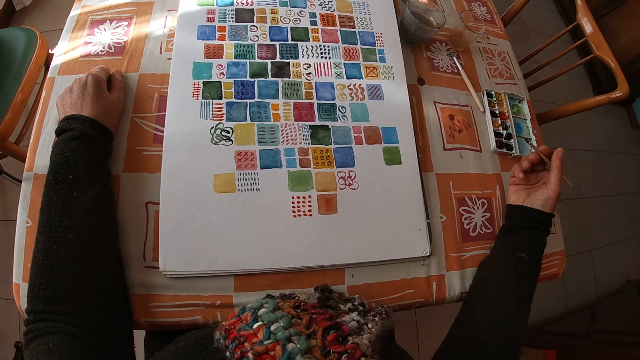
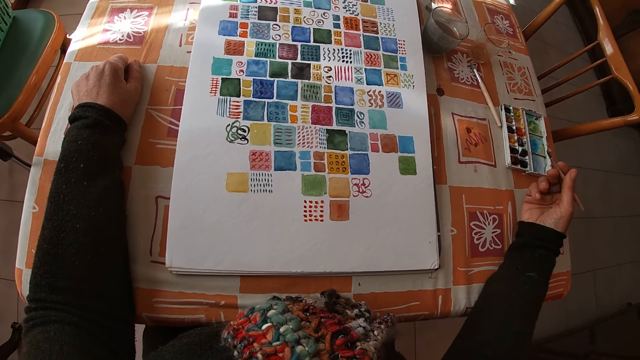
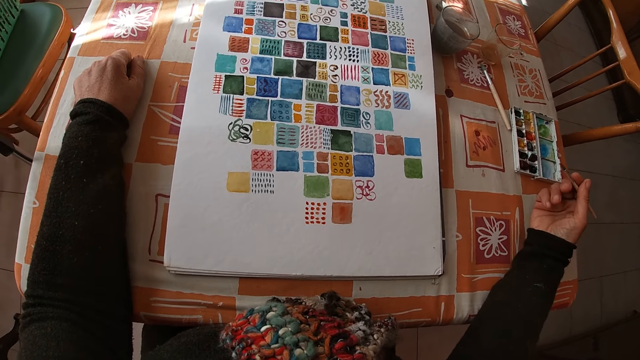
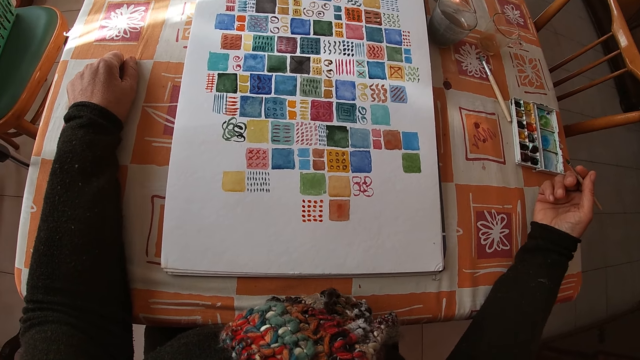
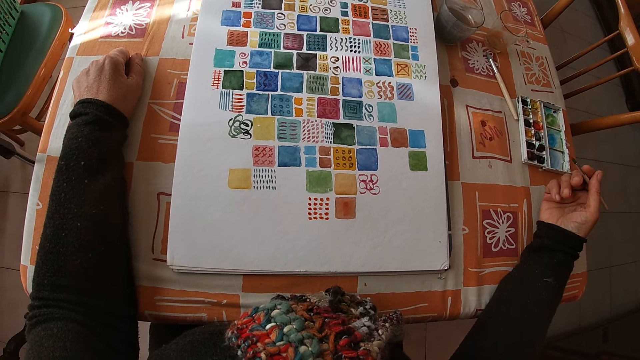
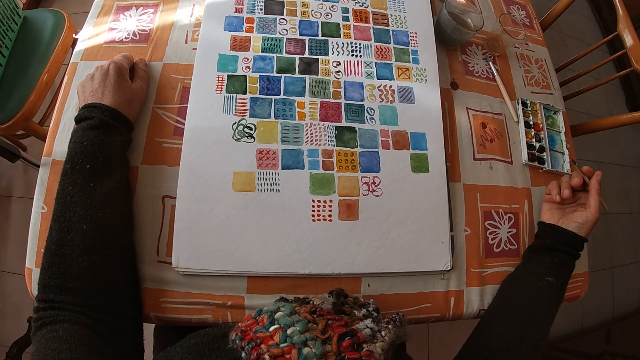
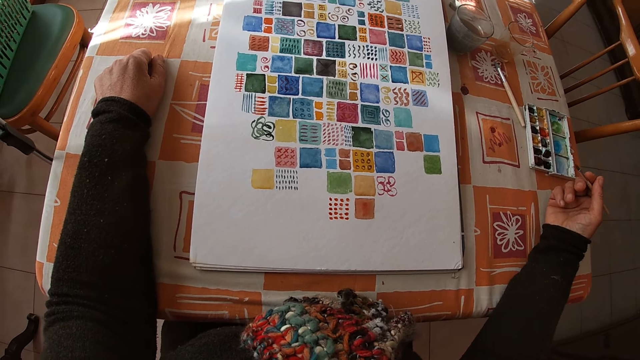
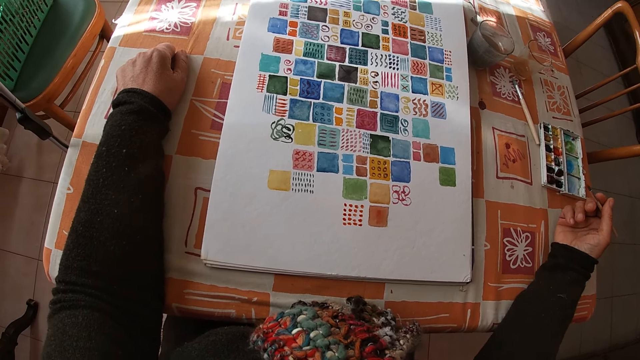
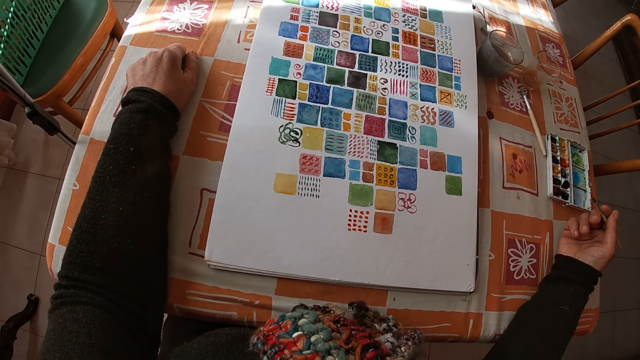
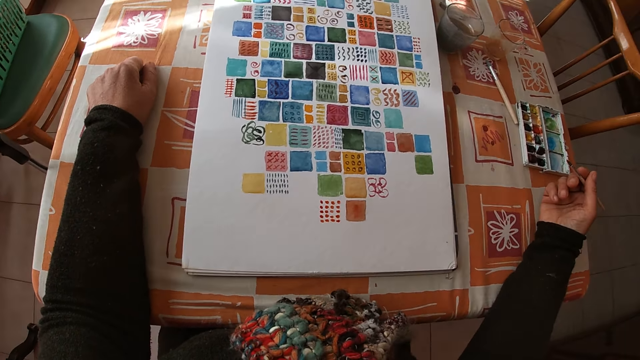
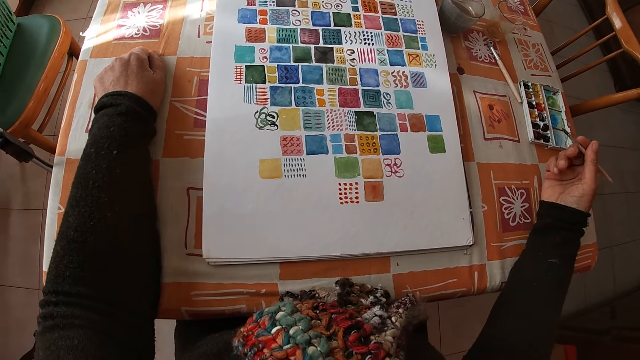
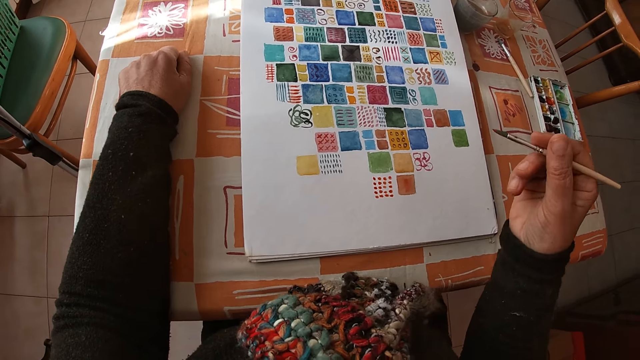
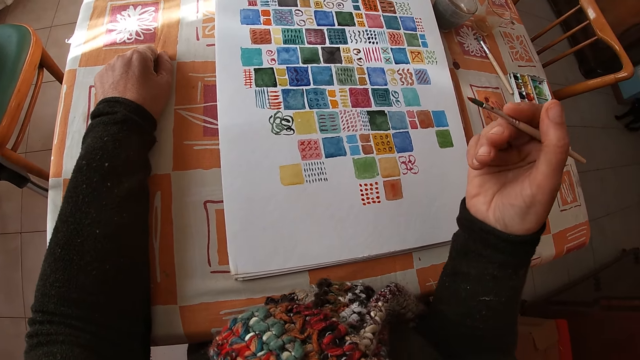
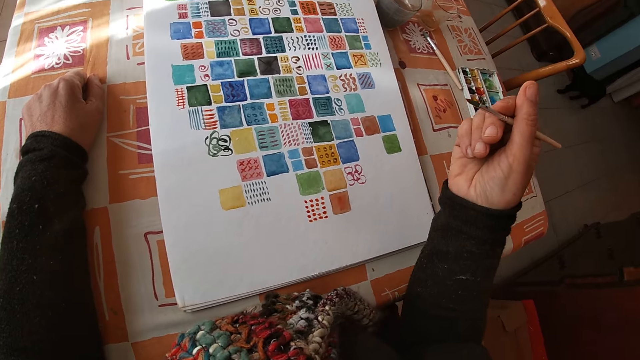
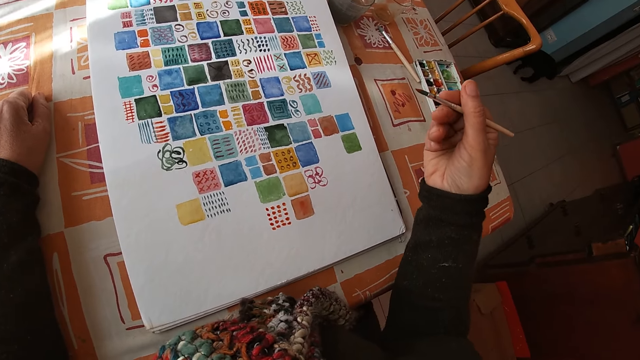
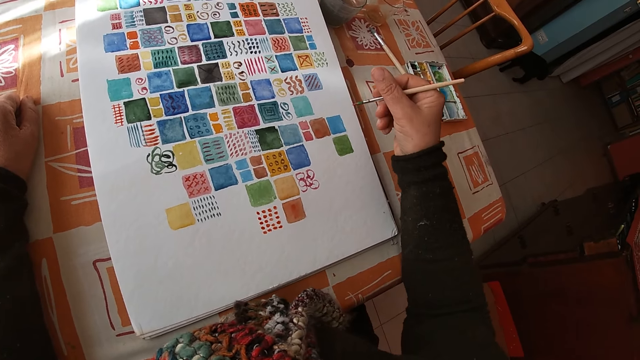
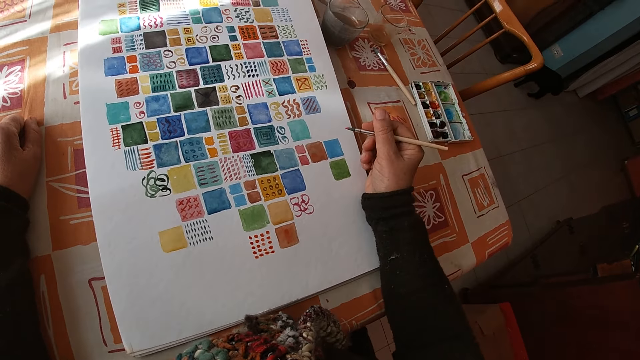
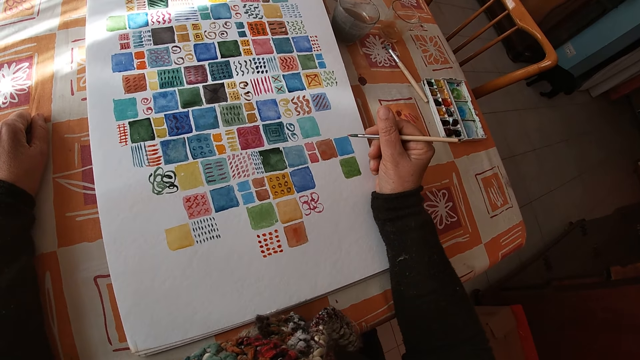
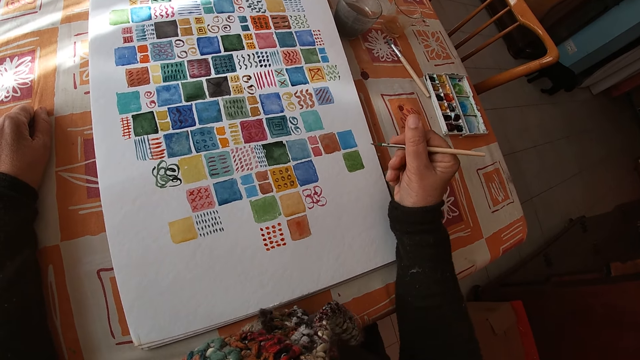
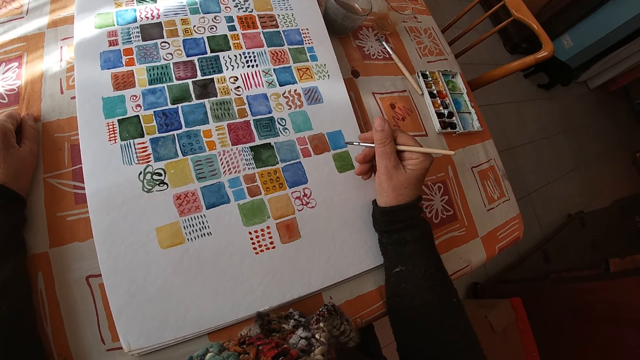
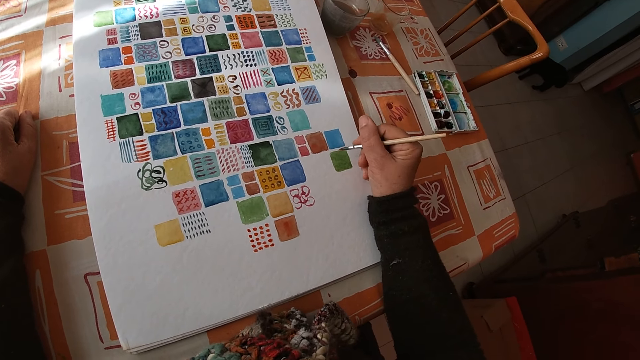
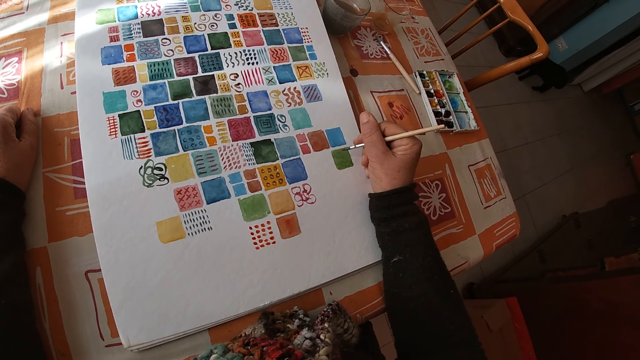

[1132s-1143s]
The camera wearer holds the paint brush. She looks at the drawing. She places her right hand on the table.

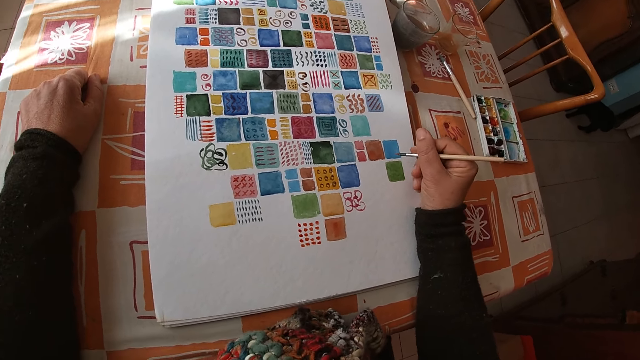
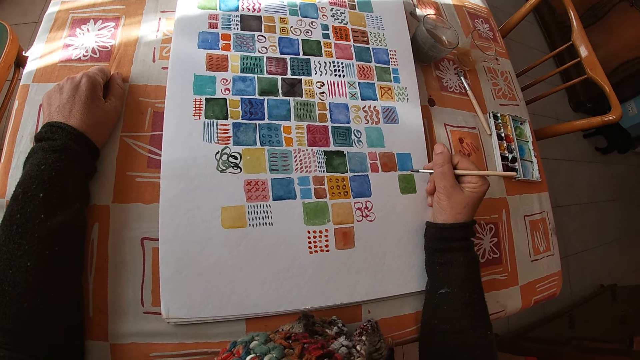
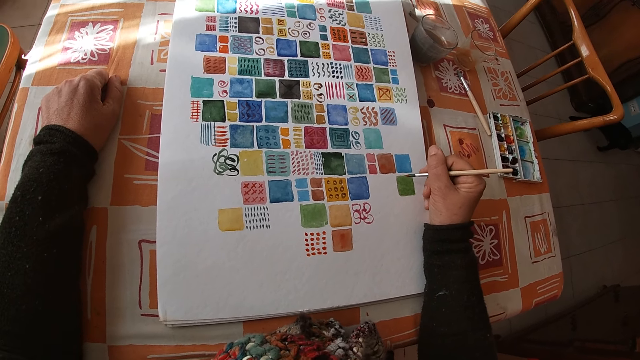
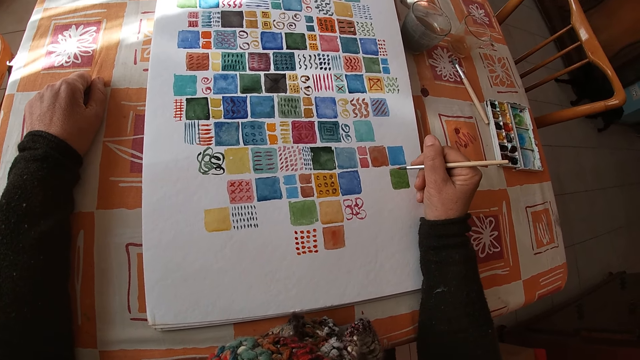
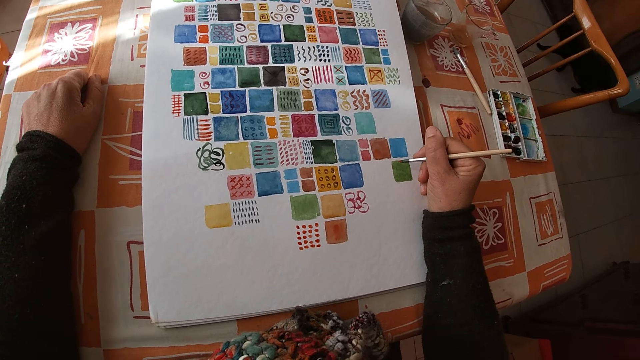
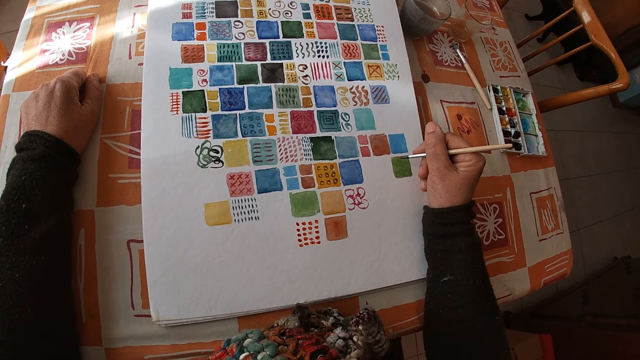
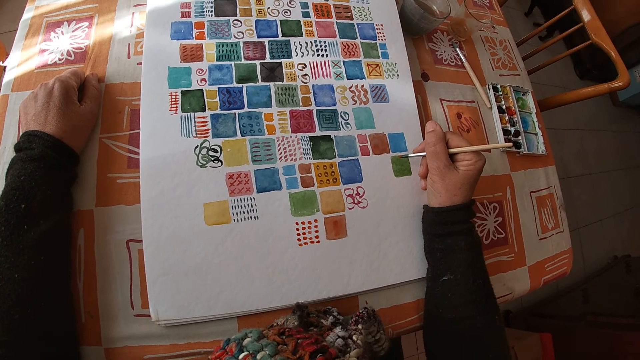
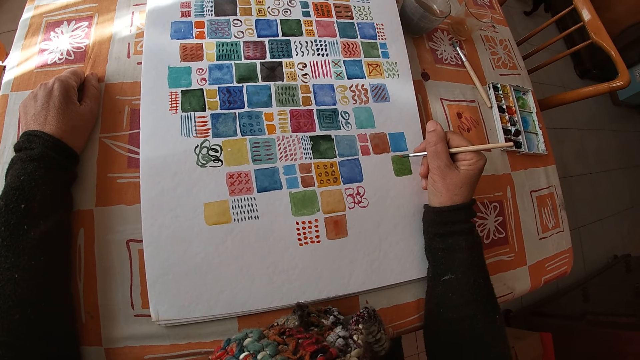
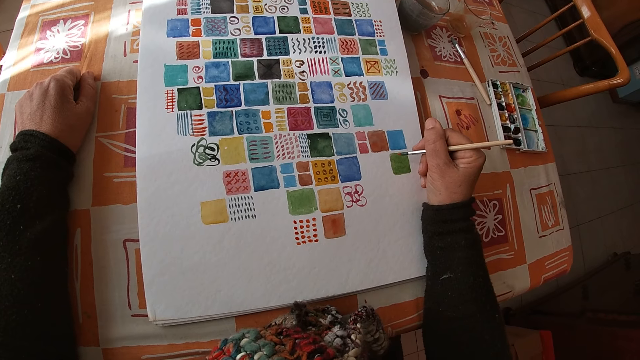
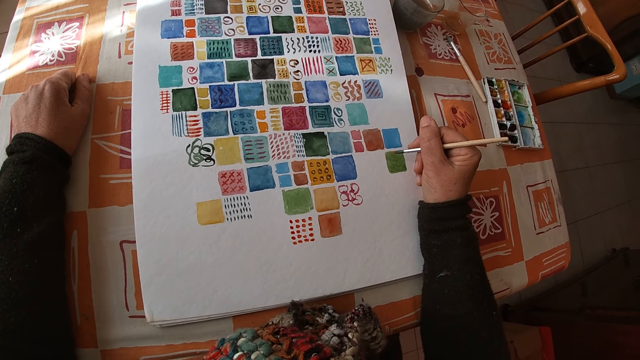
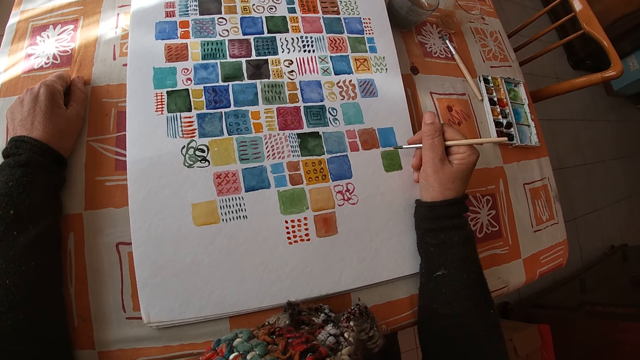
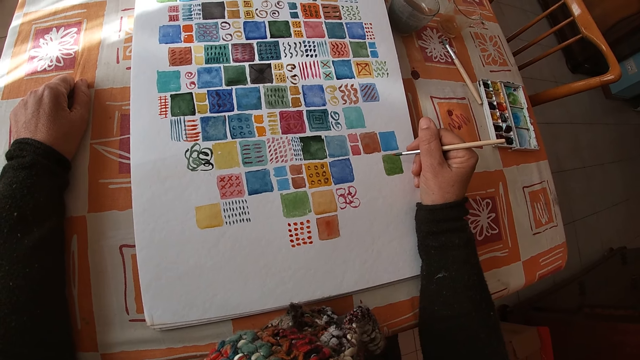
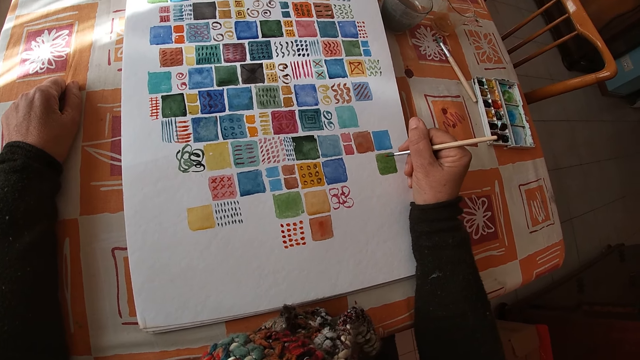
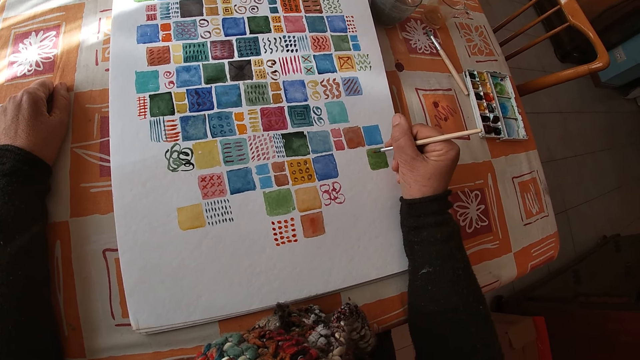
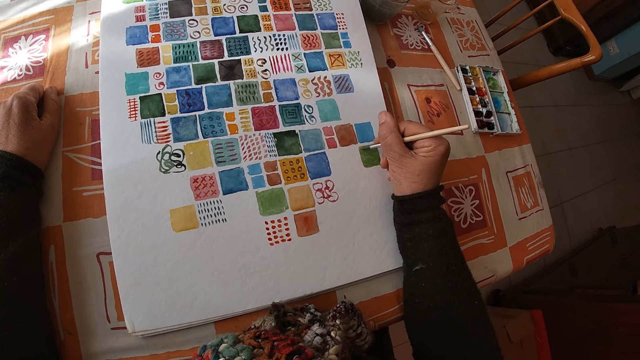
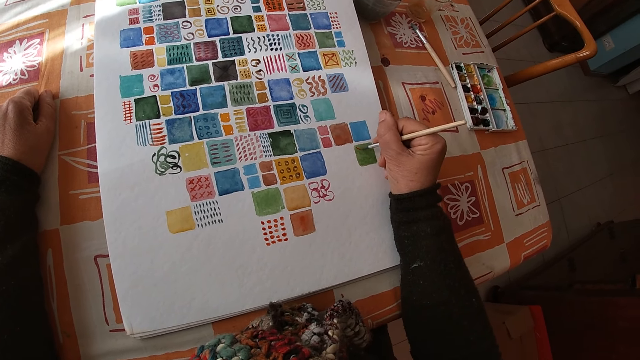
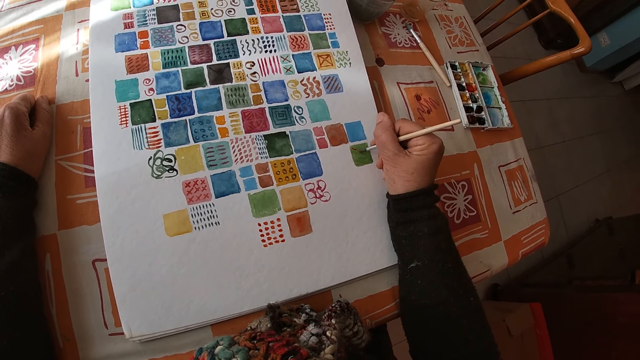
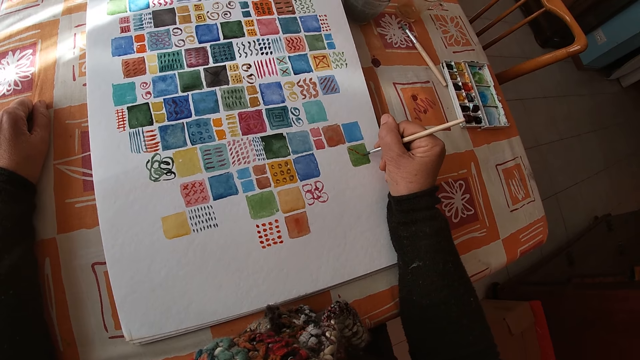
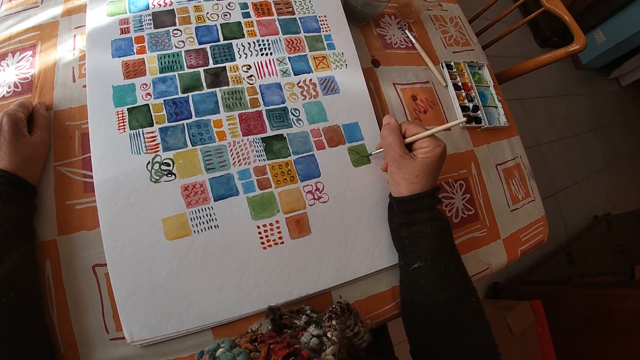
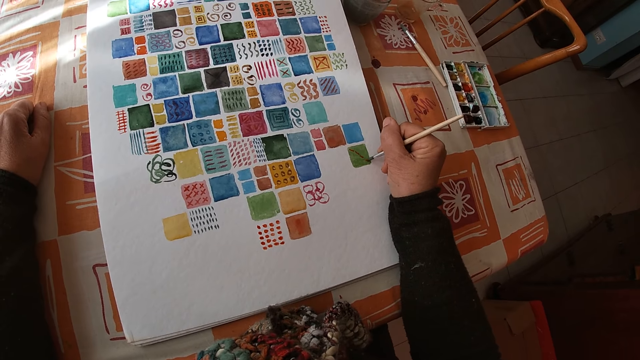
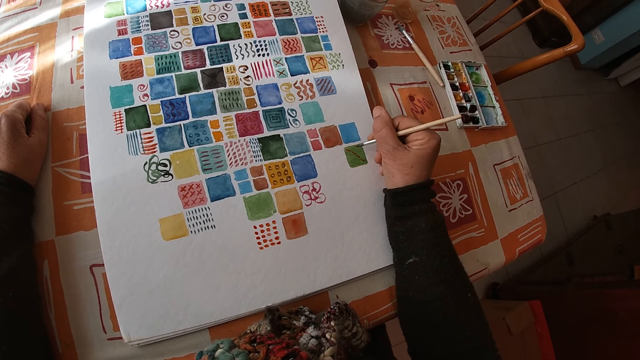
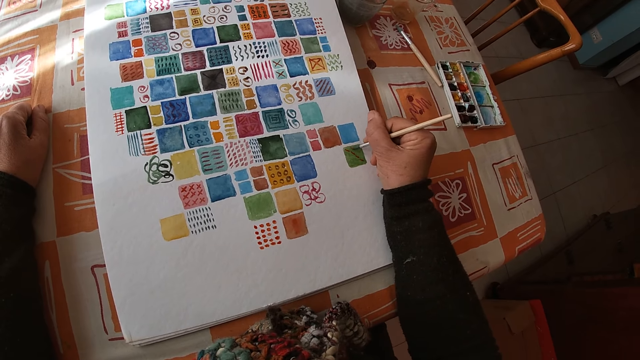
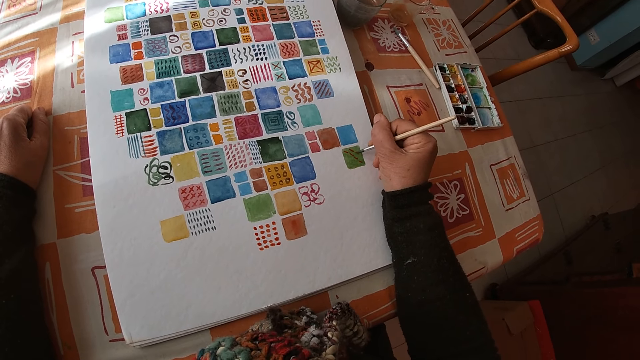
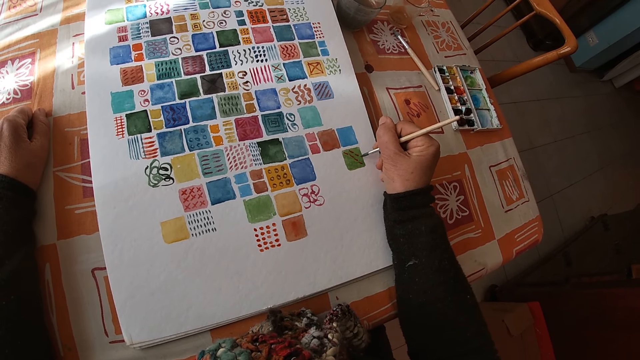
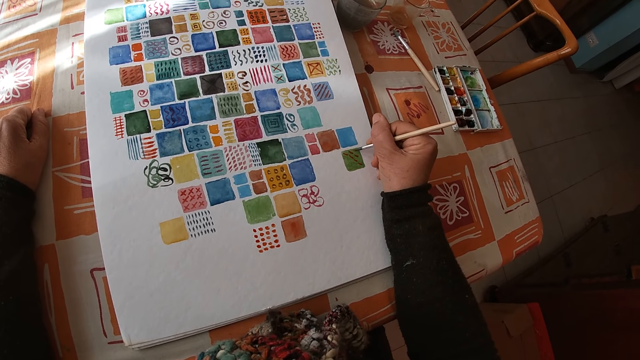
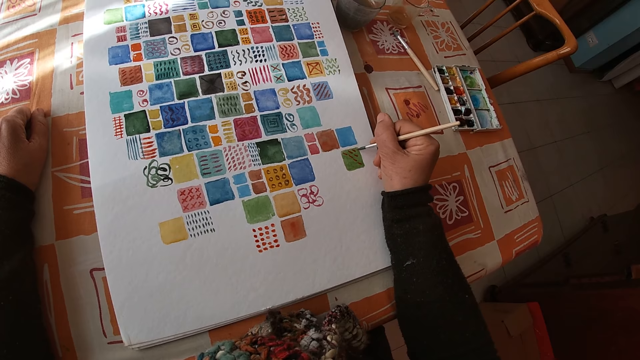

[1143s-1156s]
A cat moves toward the table in the room. The camera wearer paints on the canvas pad on the table with the paint brush in her right hand. She paints the drawing.
